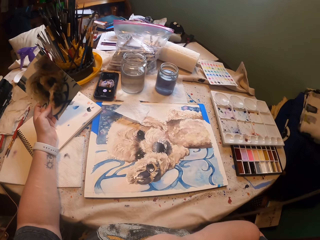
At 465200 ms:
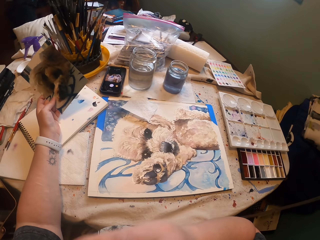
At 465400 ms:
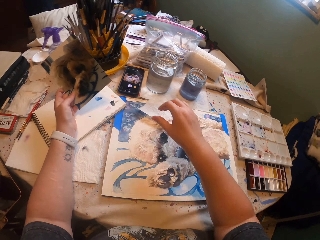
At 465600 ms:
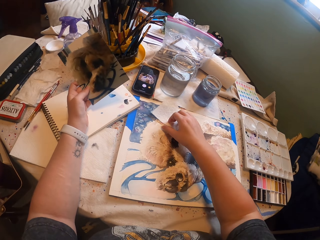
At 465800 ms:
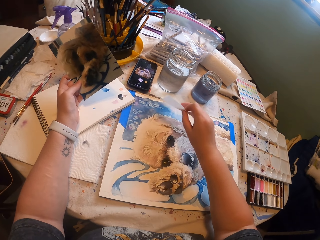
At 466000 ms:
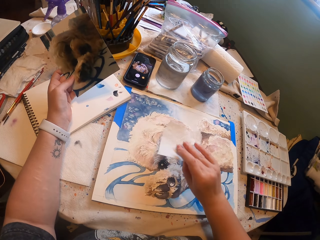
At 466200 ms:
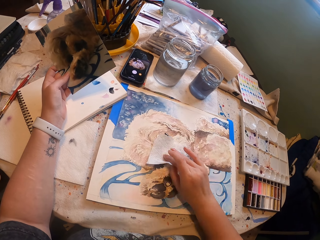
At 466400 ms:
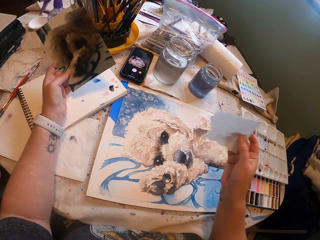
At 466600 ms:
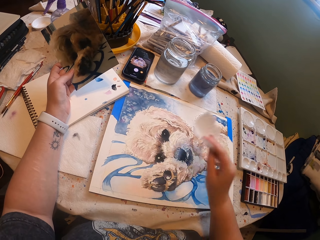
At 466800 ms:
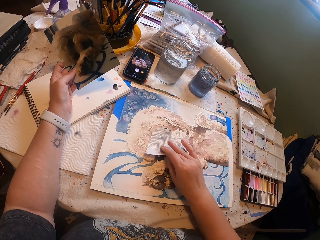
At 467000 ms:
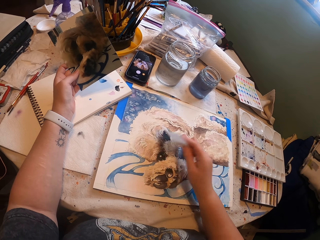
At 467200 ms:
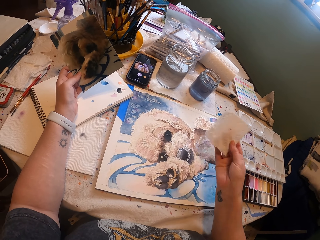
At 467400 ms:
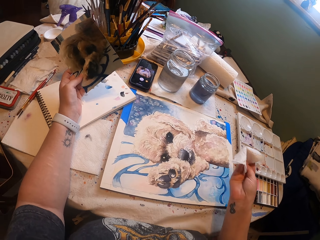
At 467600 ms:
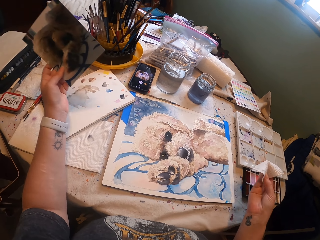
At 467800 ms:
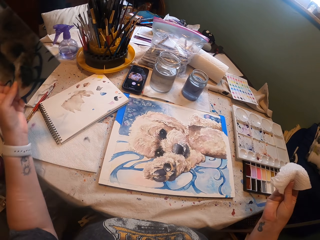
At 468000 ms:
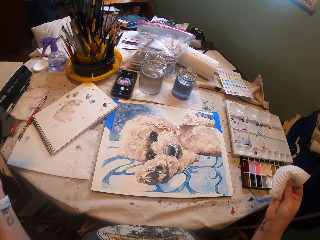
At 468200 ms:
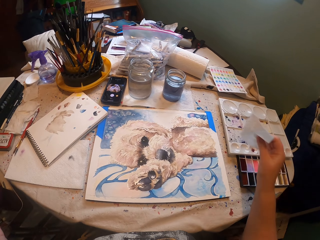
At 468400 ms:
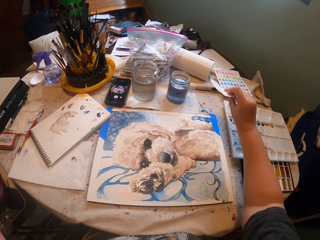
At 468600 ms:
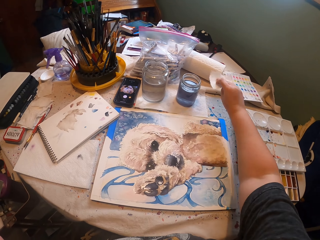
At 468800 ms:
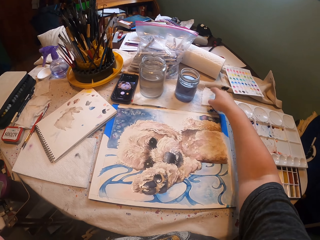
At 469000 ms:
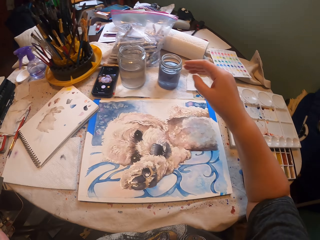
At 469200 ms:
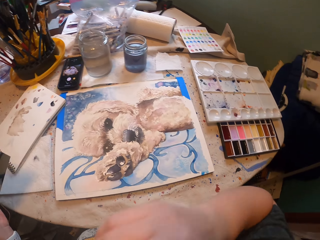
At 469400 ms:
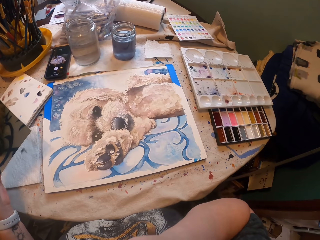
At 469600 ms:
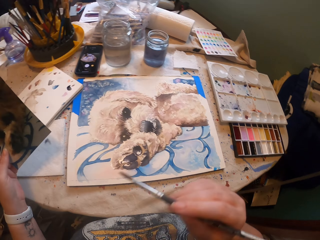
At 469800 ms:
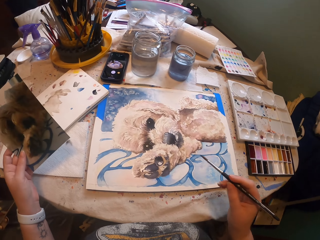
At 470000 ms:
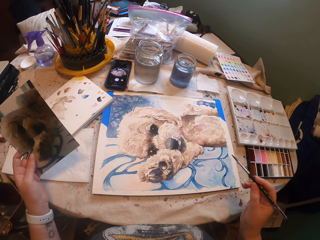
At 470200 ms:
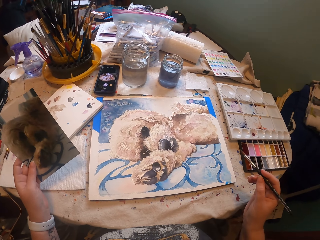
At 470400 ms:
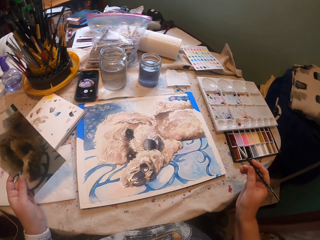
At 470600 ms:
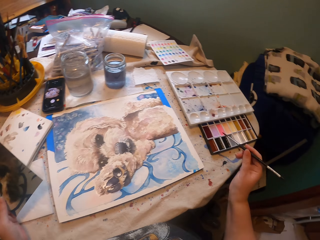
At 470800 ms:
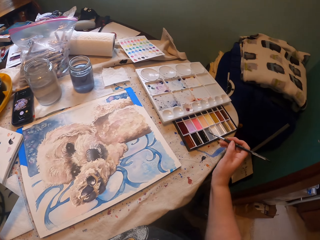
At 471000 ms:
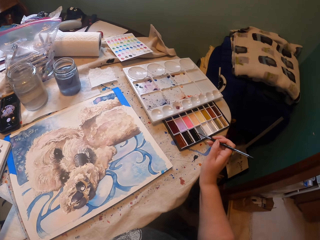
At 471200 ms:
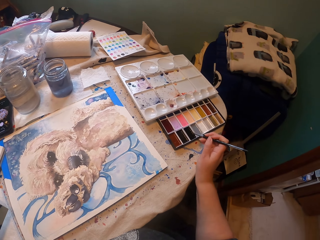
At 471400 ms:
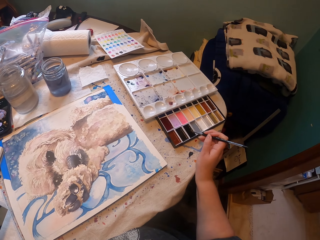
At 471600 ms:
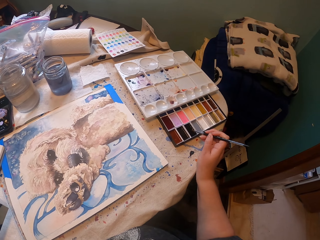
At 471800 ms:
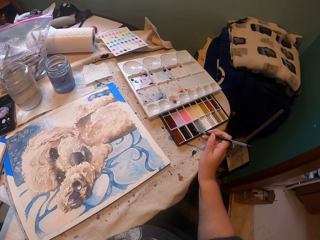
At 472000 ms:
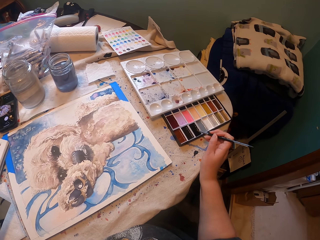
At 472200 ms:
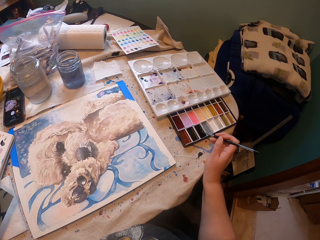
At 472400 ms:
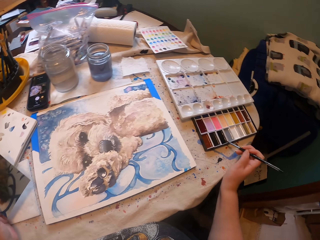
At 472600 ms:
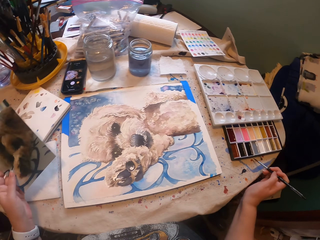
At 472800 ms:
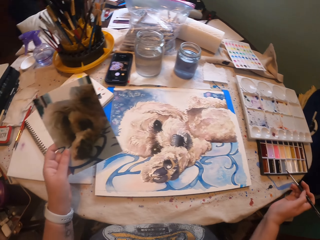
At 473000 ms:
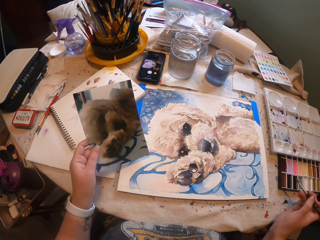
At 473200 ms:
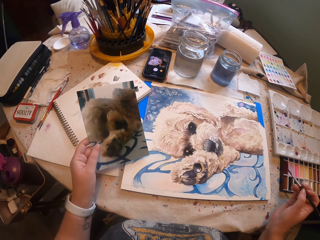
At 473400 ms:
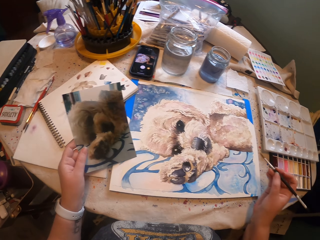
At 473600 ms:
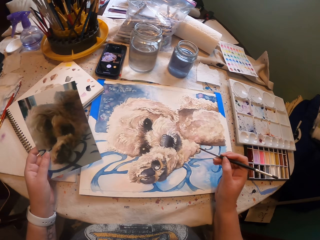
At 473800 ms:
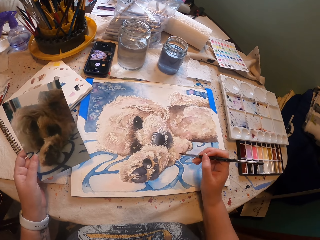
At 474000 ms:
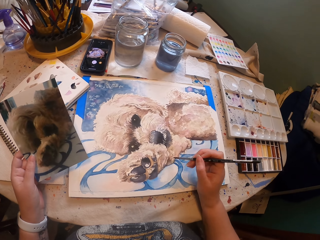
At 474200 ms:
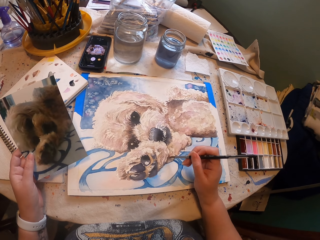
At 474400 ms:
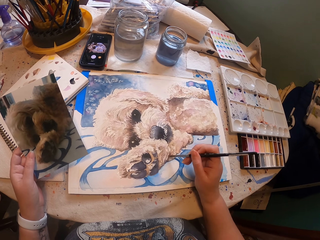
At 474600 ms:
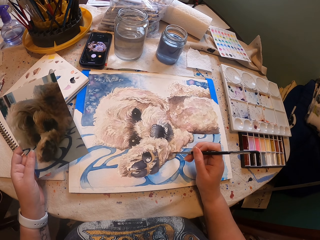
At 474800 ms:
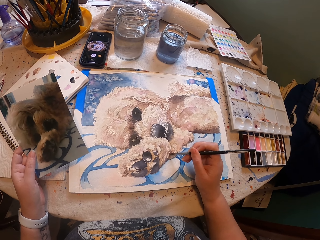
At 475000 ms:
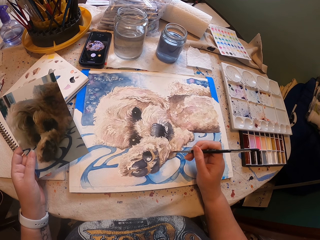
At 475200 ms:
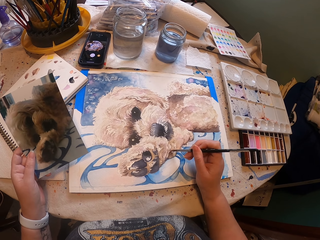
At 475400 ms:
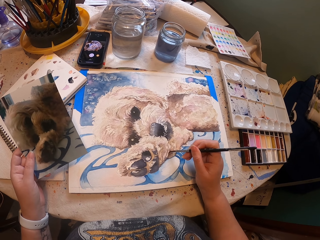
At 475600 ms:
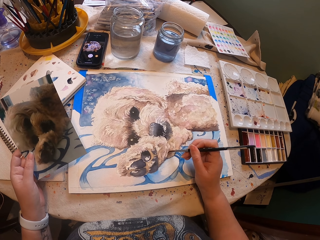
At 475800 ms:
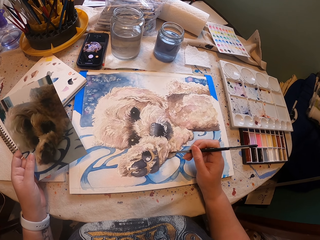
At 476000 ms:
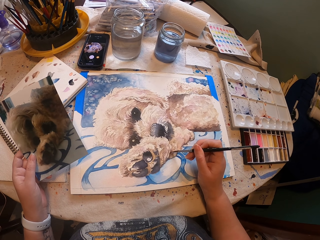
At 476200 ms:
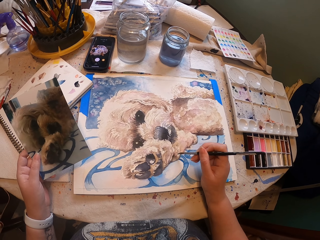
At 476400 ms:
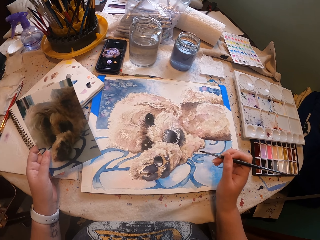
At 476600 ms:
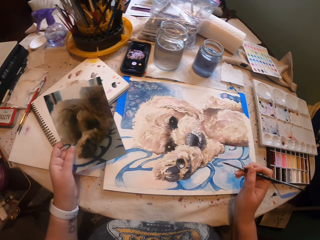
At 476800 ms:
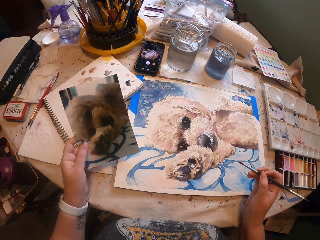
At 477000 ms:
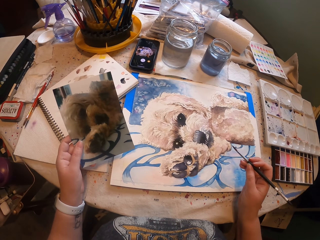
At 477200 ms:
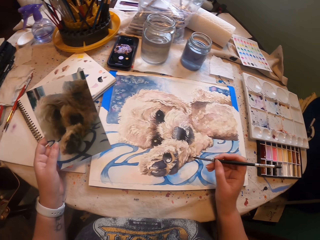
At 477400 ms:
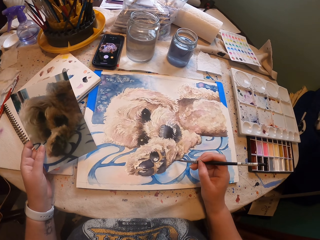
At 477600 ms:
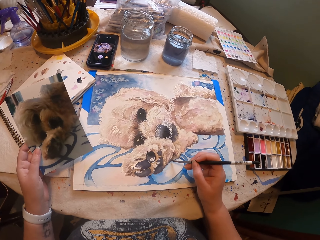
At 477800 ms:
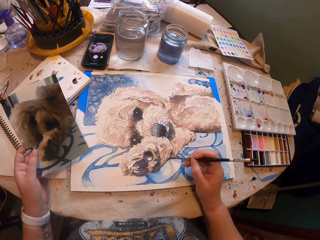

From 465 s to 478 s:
The camera wearer holds the paint brush in his mouth. He picks up the tissue paper from the drawing board. He wipes the ink on the picture with the tissue paper. He wipes the paint with the tissue paper again. He puts the tissue paper on the table. He picks the paint brush from his mouth. He holds the paint brush. He dips the paint brush in the palette. He paints the picture with the paint brush on the painting board.

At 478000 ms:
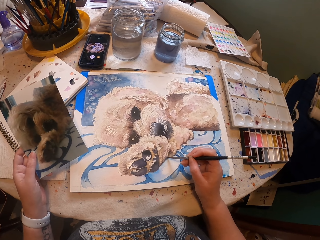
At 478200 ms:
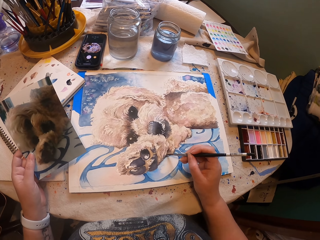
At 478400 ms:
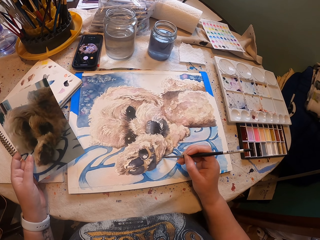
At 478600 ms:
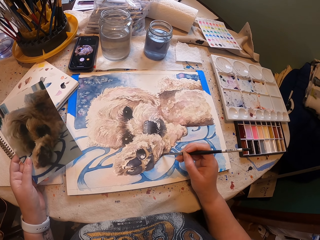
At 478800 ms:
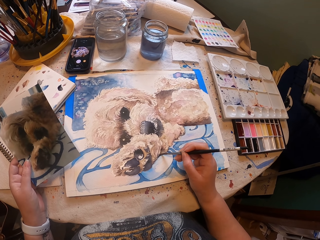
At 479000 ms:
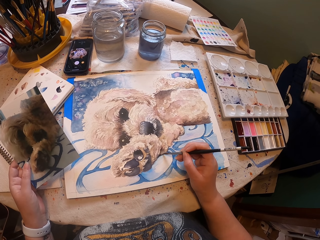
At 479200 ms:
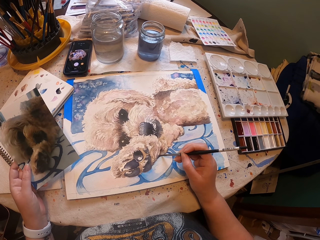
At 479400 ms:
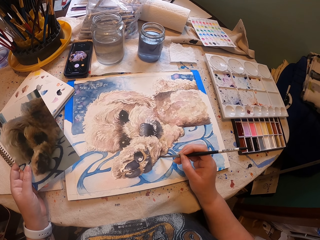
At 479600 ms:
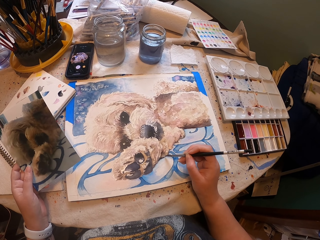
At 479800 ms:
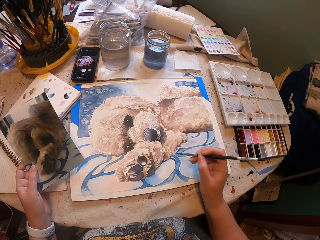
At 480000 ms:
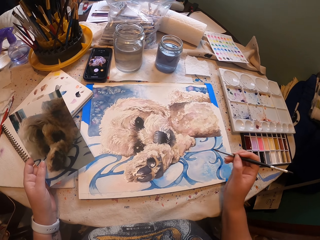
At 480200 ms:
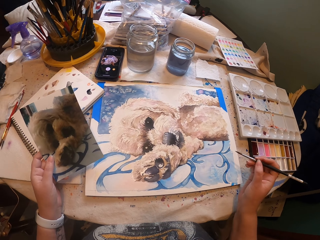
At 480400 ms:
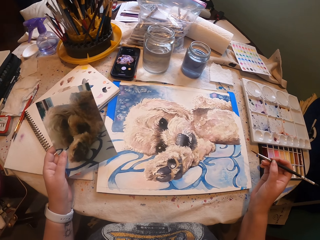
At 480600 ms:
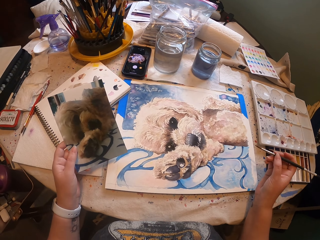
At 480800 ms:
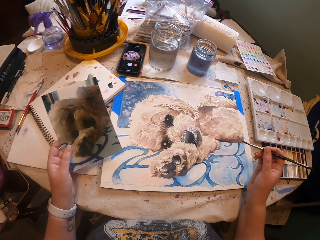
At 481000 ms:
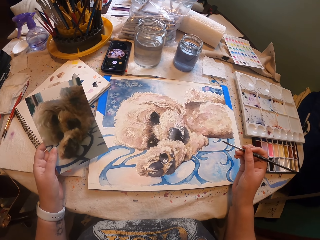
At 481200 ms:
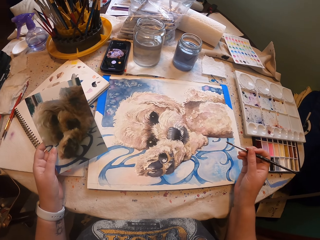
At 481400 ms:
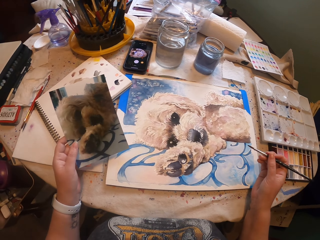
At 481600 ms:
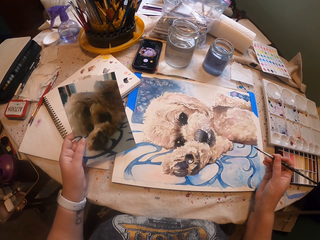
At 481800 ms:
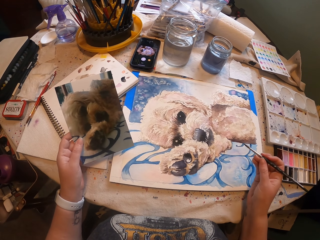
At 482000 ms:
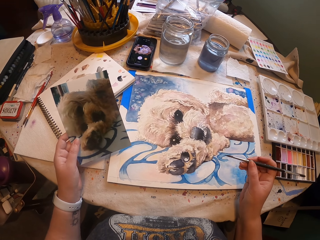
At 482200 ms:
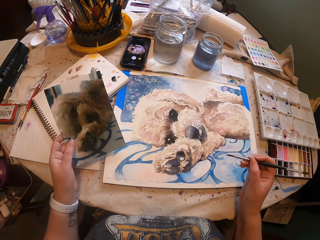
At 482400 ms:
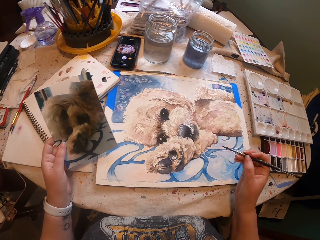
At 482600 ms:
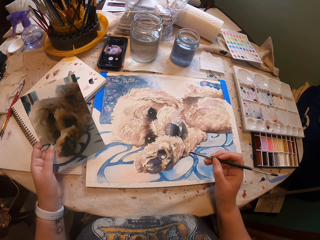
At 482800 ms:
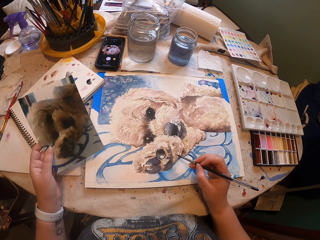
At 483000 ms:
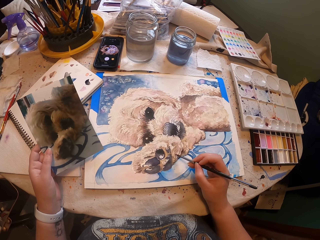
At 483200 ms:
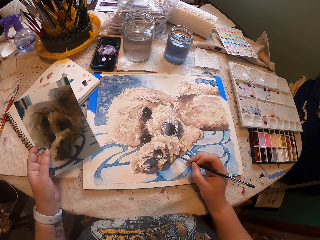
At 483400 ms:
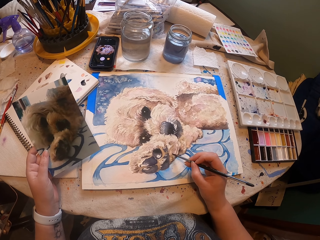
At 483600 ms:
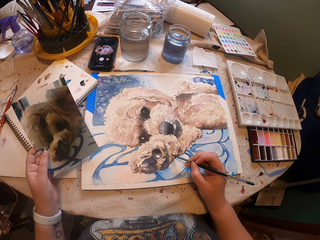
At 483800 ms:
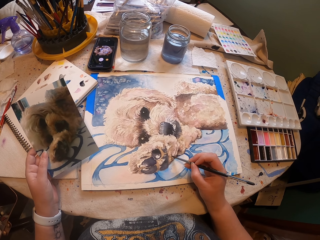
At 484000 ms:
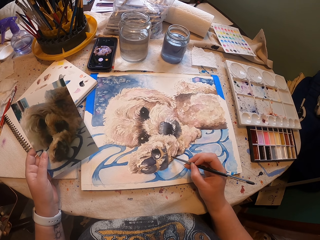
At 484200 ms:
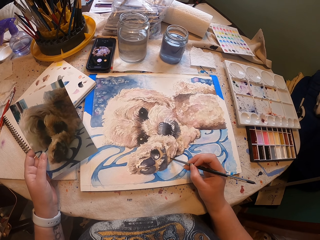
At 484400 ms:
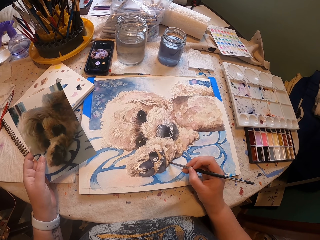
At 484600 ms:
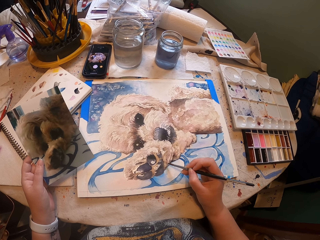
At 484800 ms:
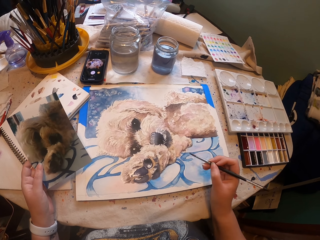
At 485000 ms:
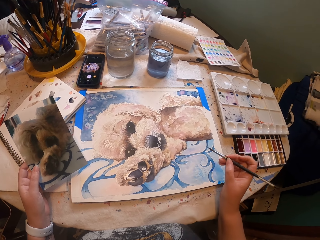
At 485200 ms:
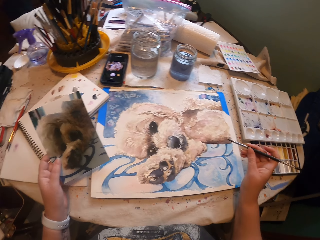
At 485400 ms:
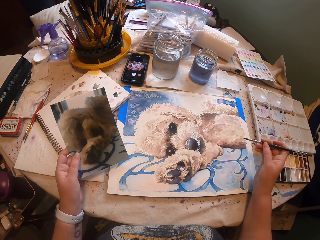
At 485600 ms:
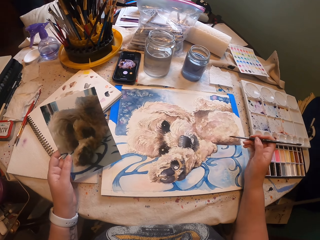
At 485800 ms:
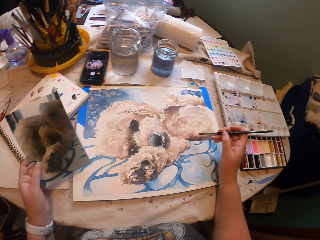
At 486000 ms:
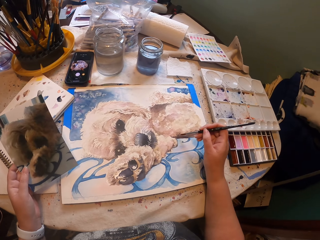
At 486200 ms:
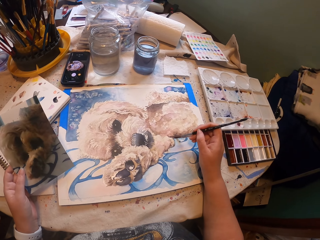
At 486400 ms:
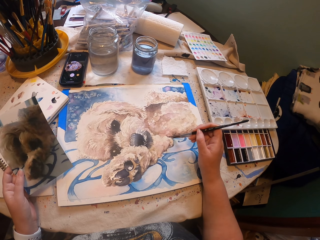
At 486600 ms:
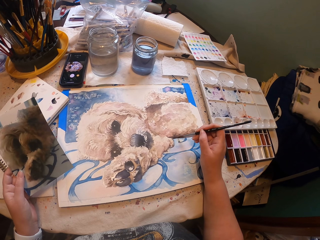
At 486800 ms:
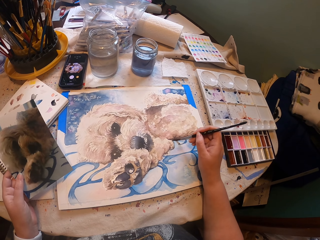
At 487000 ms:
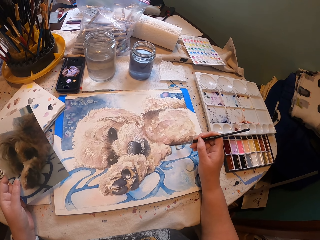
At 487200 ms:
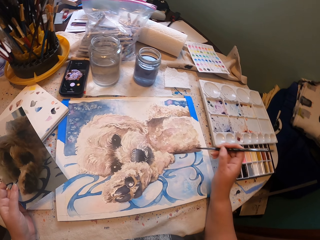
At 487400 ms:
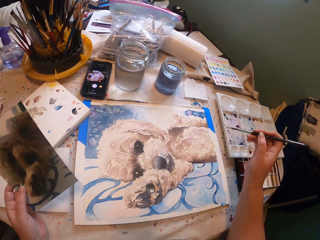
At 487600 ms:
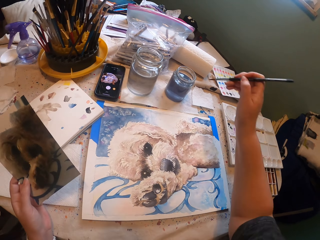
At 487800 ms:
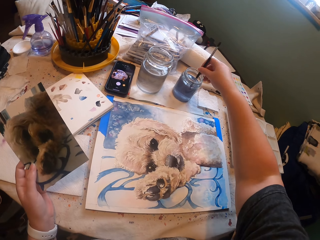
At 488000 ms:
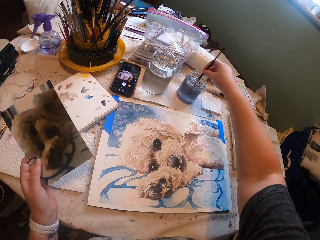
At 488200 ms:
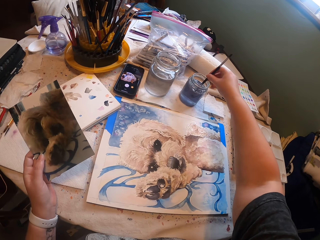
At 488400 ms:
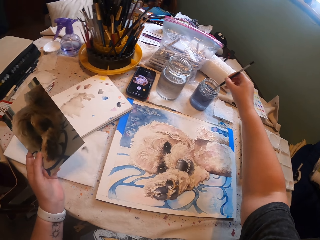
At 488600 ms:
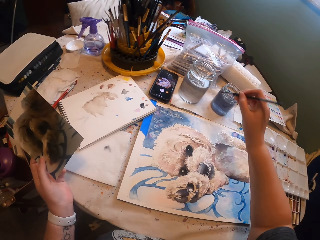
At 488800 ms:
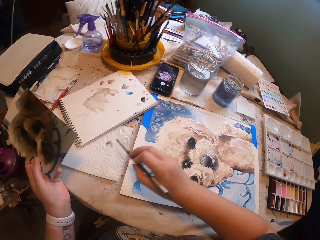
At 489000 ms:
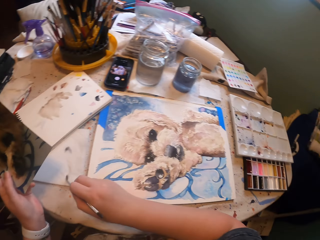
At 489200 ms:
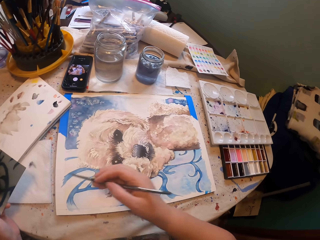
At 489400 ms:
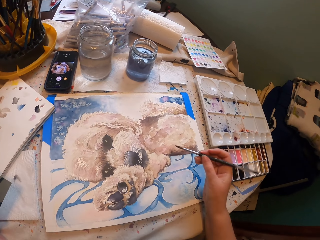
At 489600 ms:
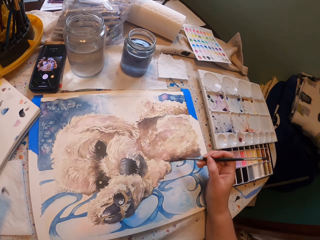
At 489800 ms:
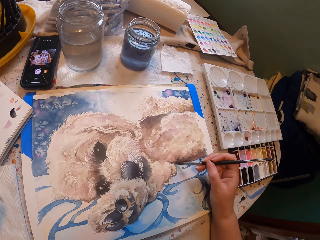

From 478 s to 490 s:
The camera wearer stares at the picture on the drawing board. They paint the picture with a paint brush on the painting board. They paint a portrait using the paintbrush. They dip the paint brush inside the paints jar. They wipe the paint brush on the tissue paper.
